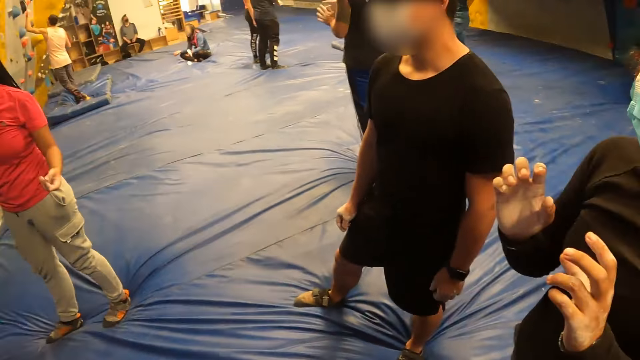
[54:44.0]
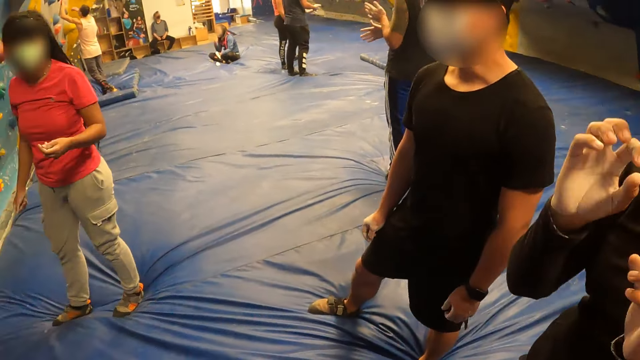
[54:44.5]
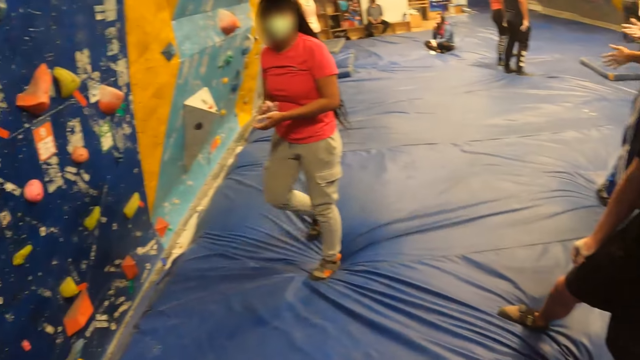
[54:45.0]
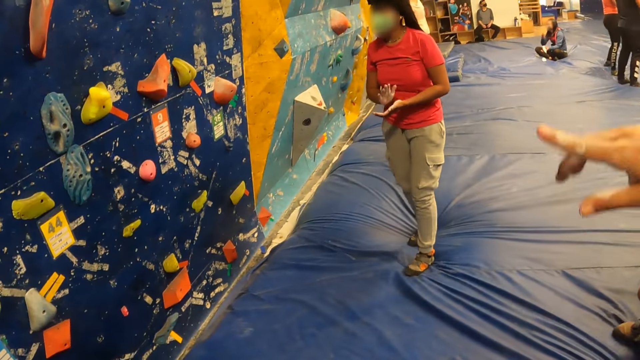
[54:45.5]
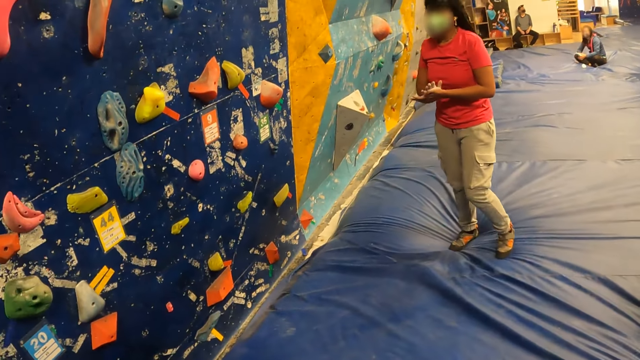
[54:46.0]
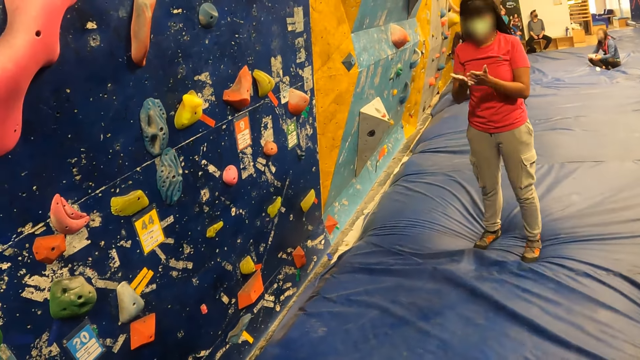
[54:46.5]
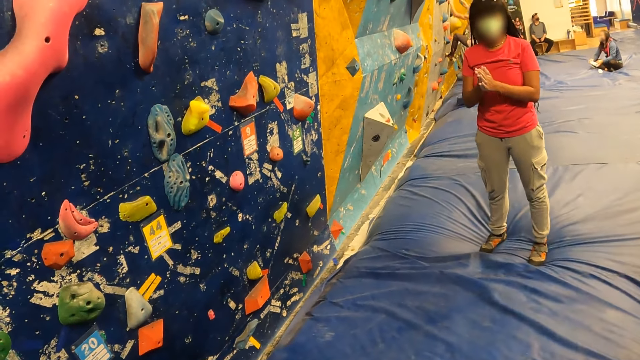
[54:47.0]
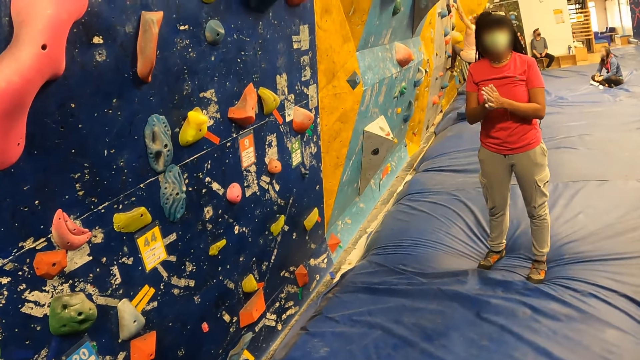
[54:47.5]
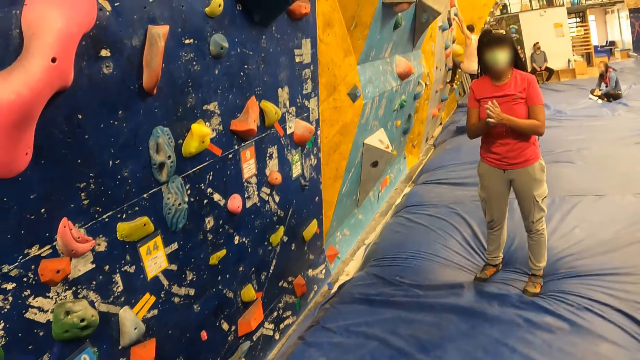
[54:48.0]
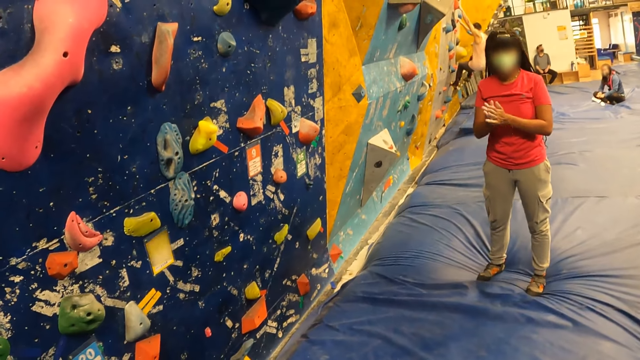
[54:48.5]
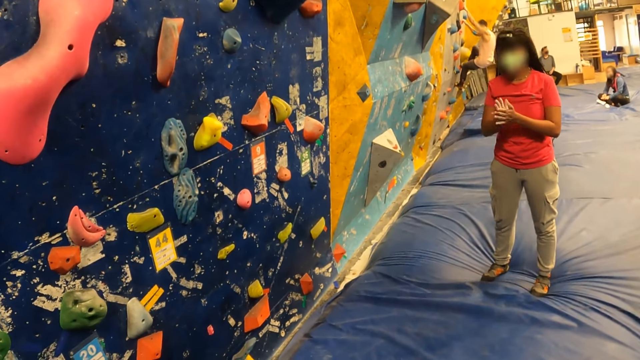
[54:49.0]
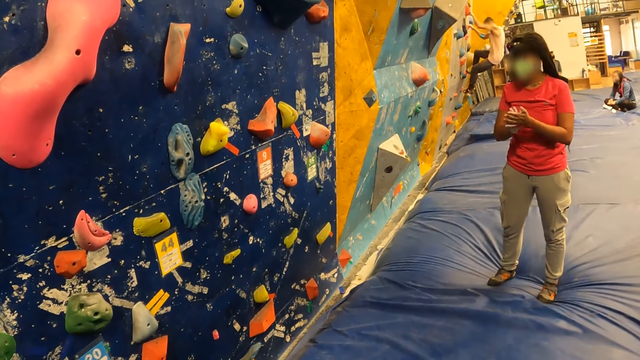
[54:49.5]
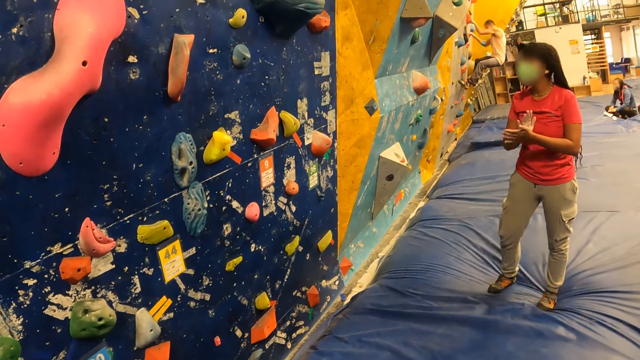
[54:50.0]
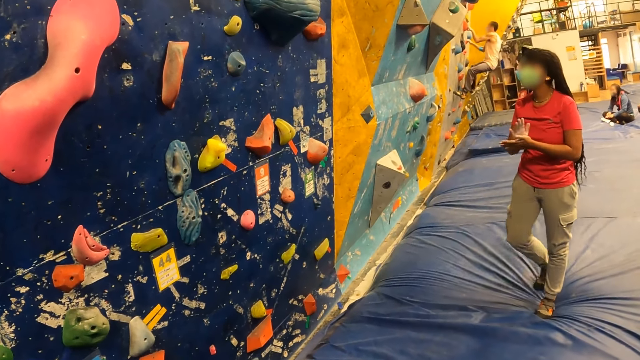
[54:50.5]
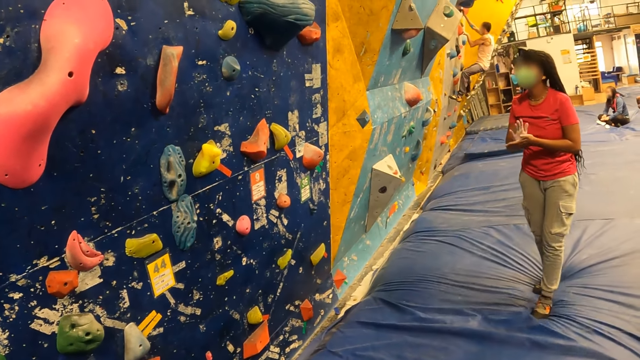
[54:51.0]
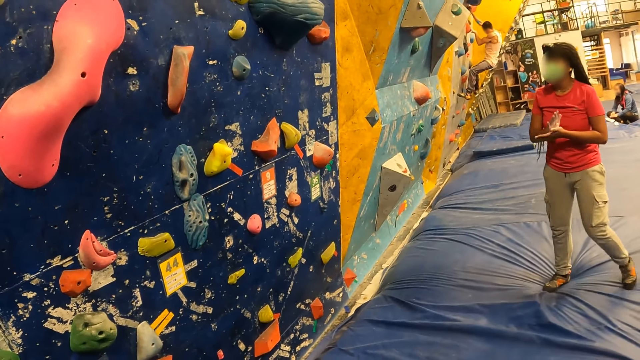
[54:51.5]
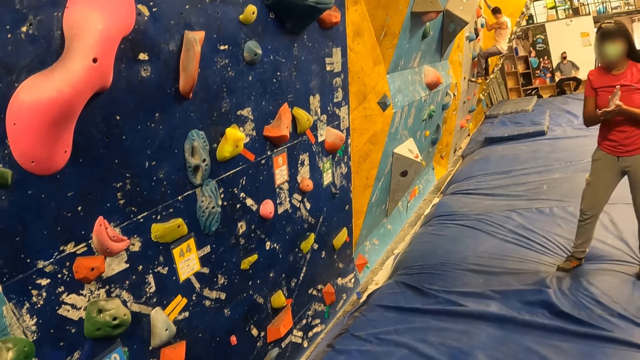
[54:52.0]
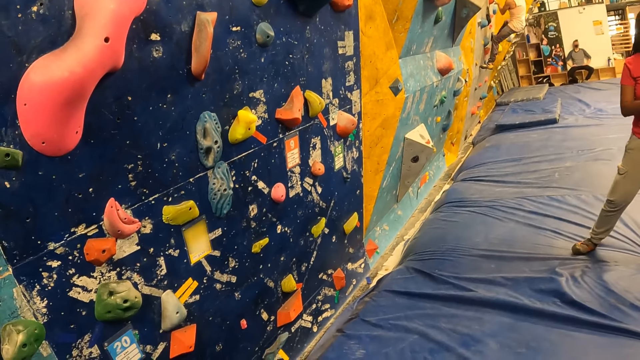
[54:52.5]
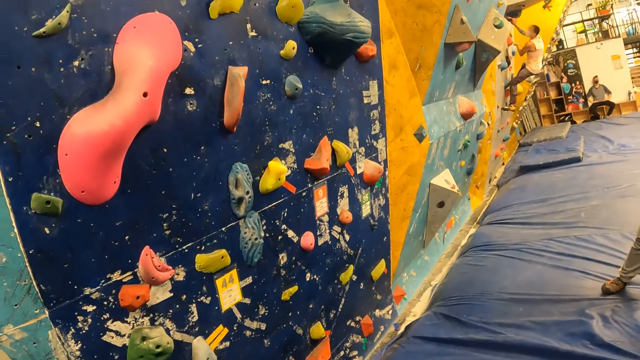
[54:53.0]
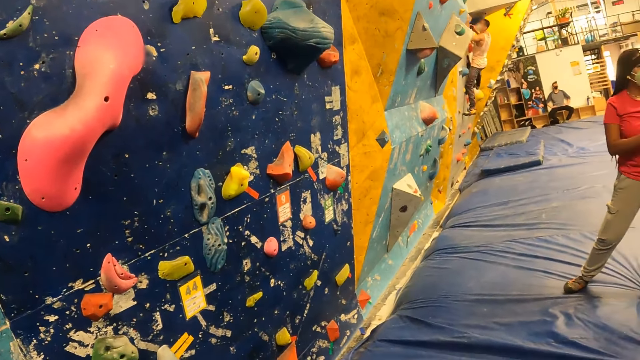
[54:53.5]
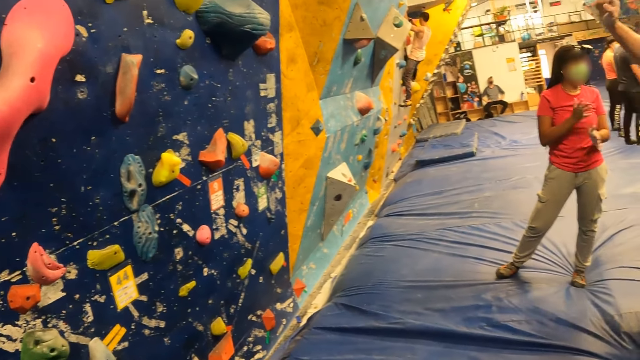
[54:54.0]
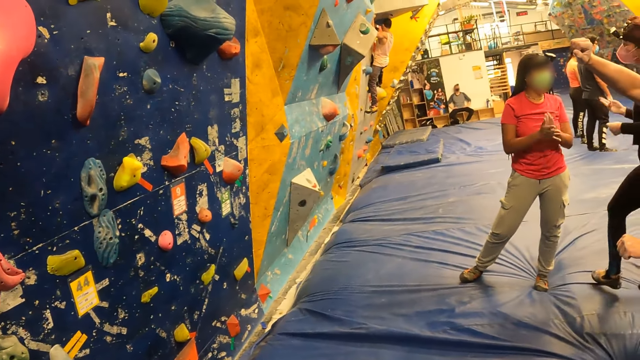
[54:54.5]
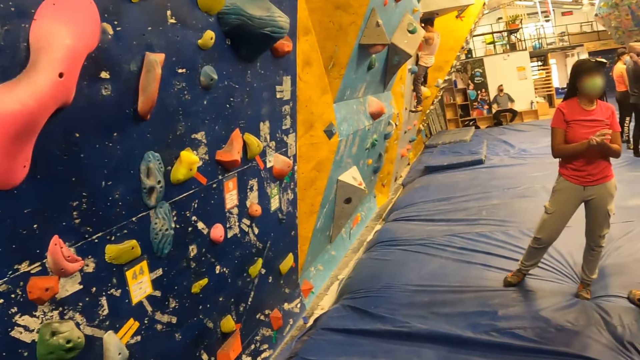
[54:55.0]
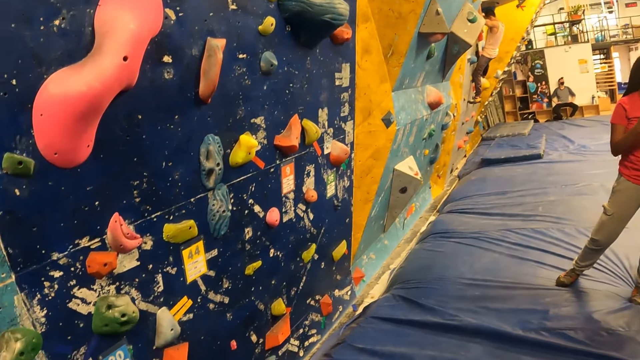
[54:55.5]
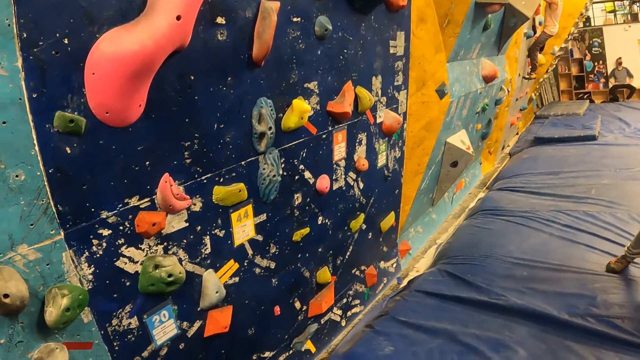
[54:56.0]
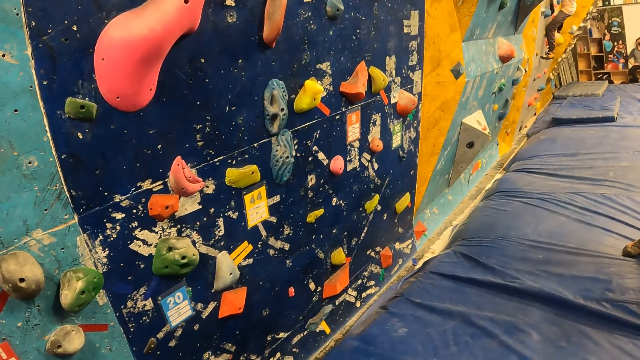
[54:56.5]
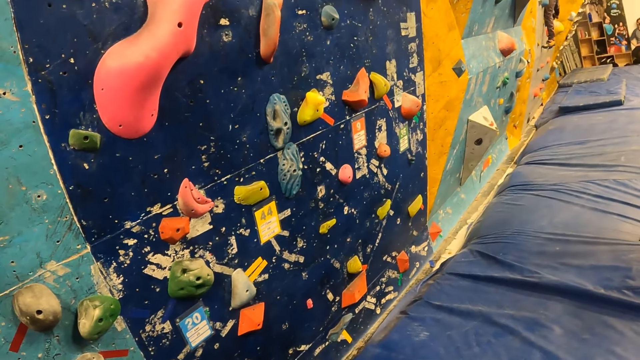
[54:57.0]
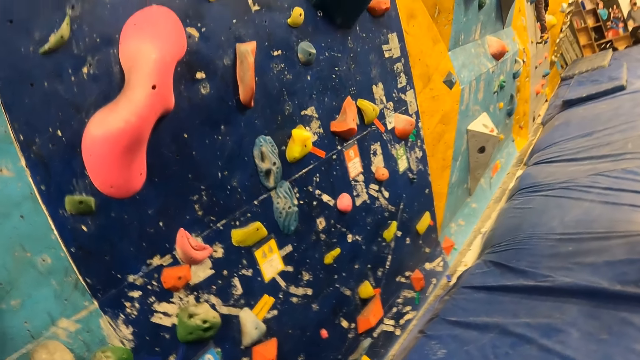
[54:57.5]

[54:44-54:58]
The woman looks at the hands. The camera wearer looks at the woman. The woman rubs hands. The woman walks backwards. The camera wearer looks at the climbing wall.

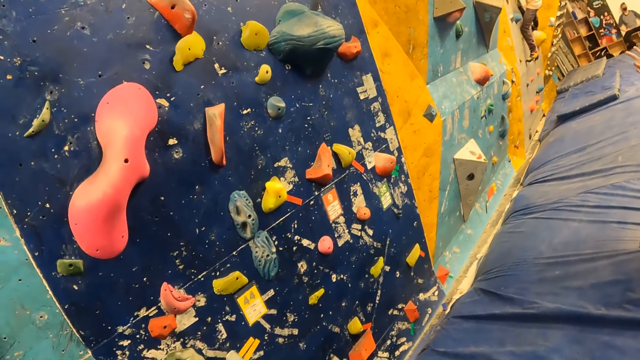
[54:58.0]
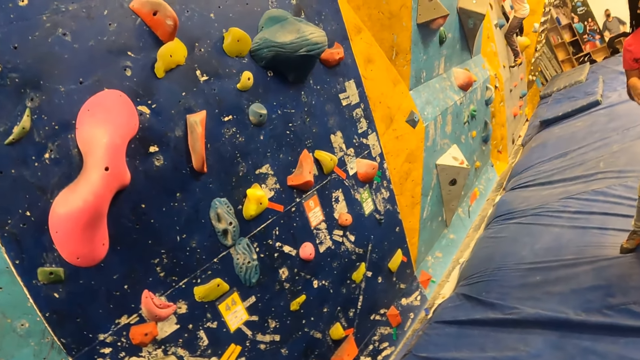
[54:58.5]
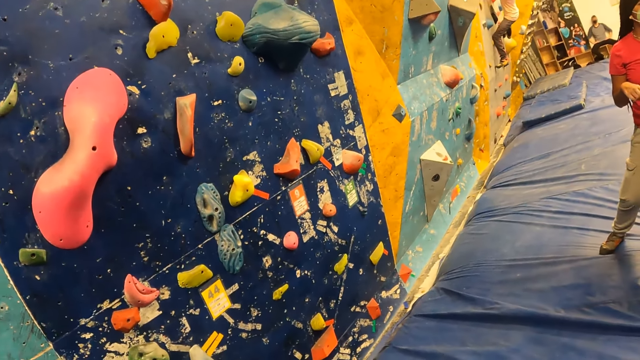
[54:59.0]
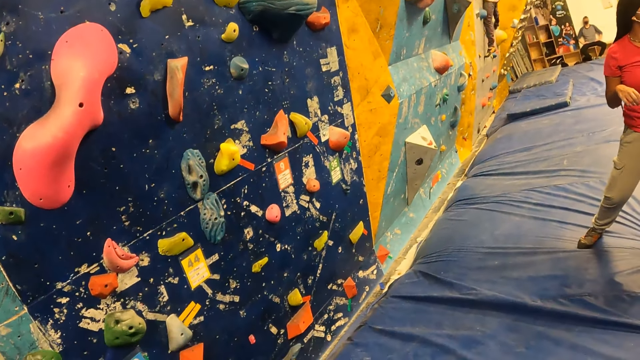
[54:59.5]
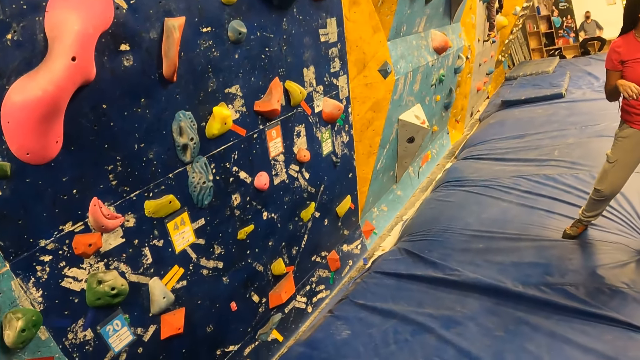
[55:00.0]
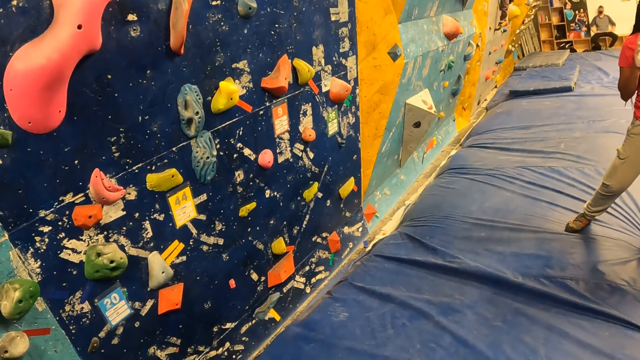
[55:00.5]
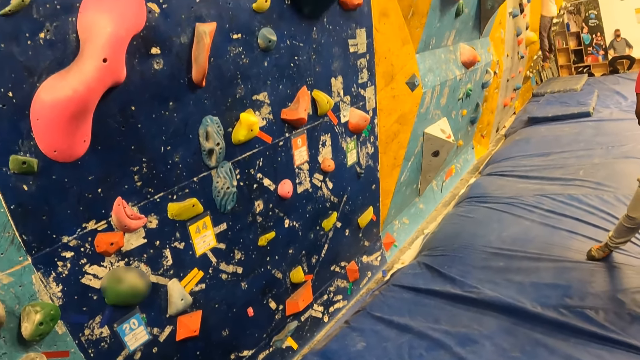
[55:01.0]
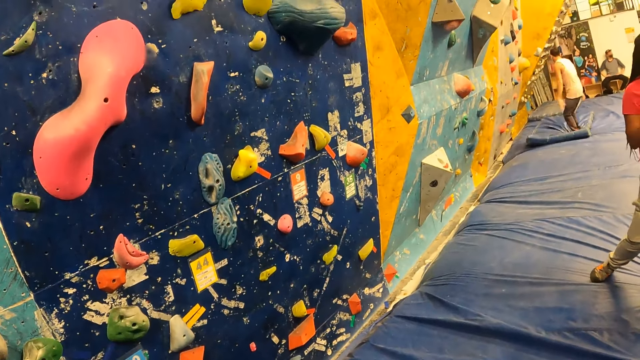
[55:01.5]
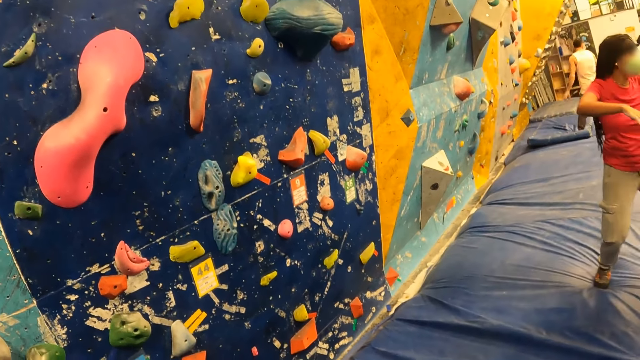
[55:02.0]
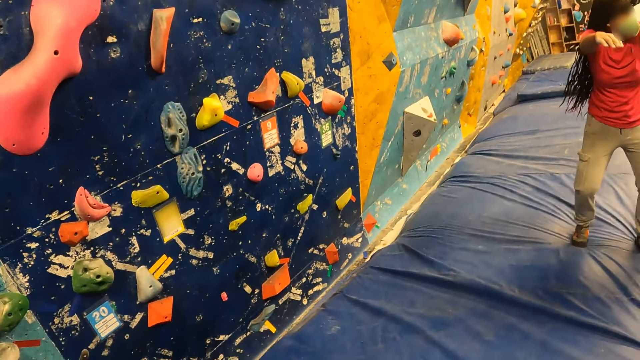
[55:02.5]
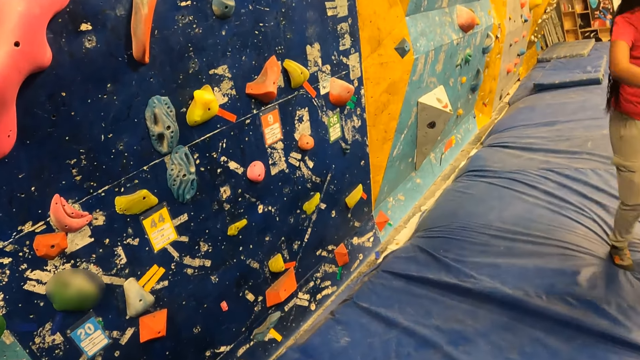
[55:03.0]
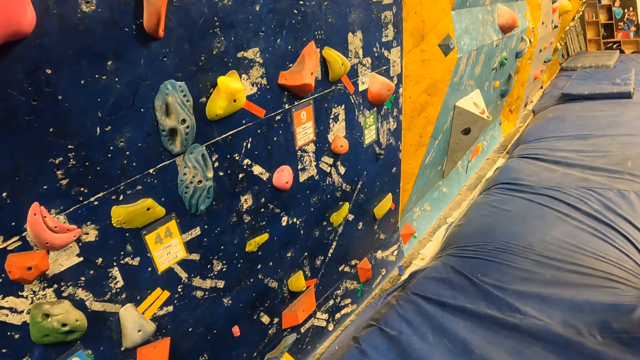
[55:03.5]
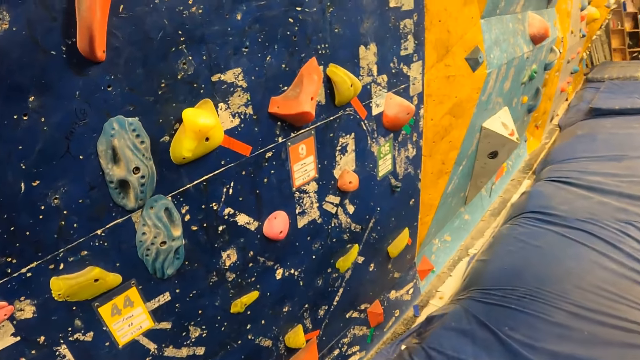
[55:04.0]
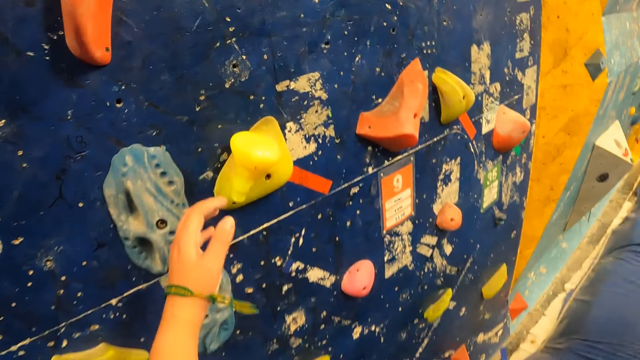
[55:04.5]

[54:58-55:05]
The camera wearer walks around.
